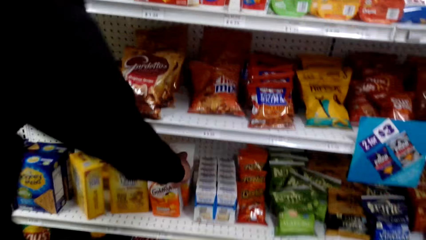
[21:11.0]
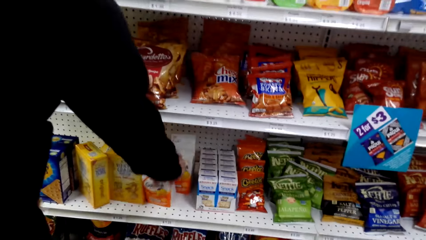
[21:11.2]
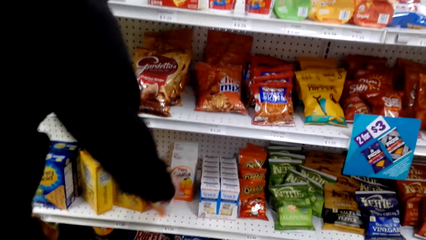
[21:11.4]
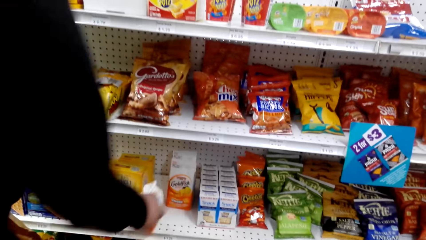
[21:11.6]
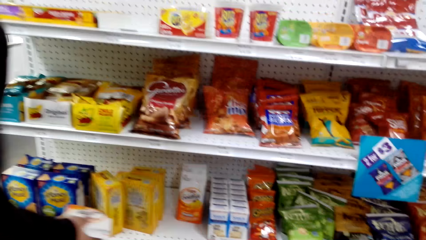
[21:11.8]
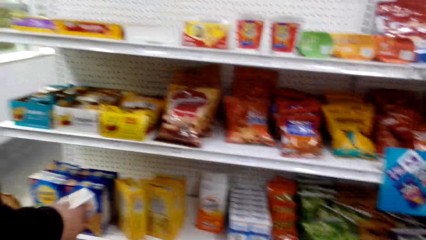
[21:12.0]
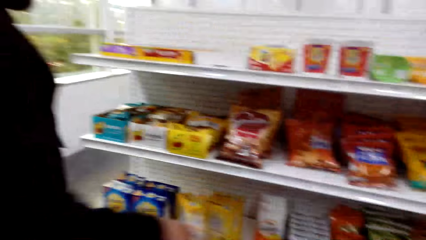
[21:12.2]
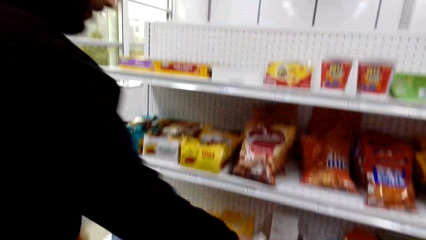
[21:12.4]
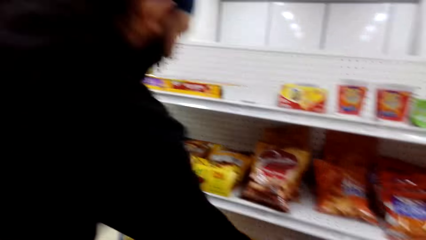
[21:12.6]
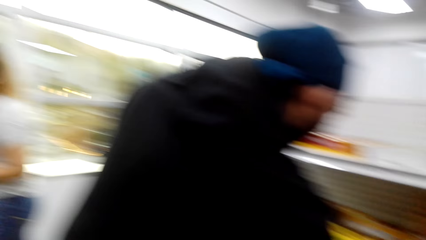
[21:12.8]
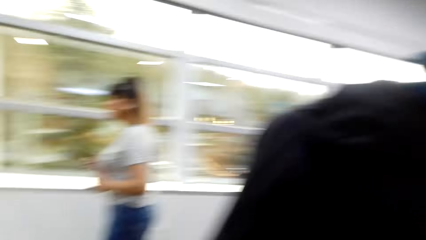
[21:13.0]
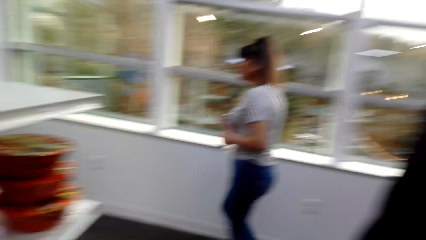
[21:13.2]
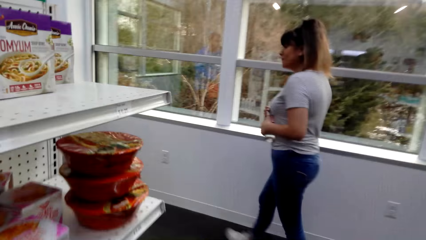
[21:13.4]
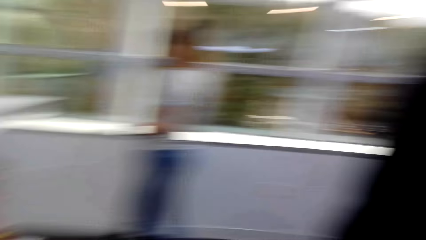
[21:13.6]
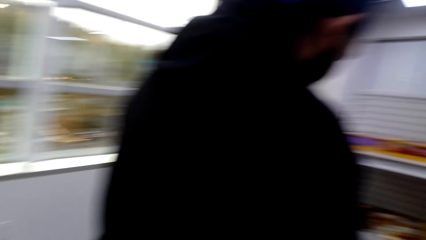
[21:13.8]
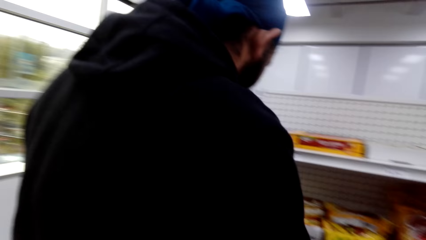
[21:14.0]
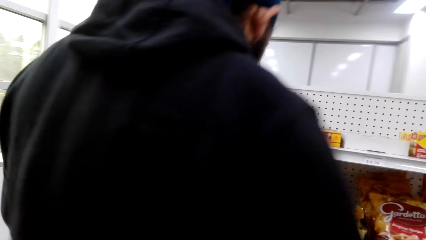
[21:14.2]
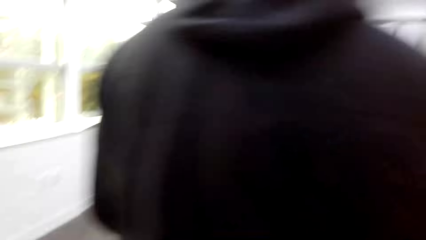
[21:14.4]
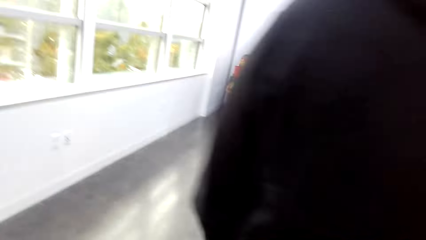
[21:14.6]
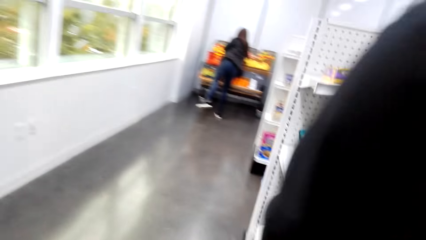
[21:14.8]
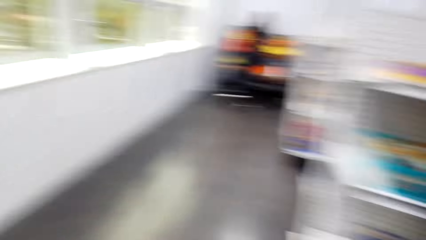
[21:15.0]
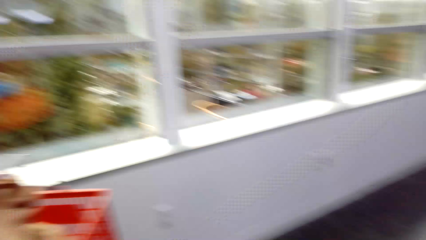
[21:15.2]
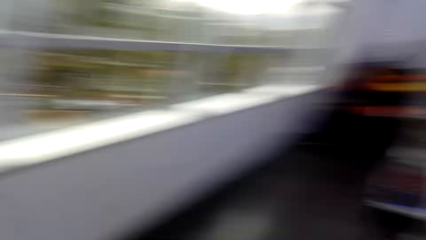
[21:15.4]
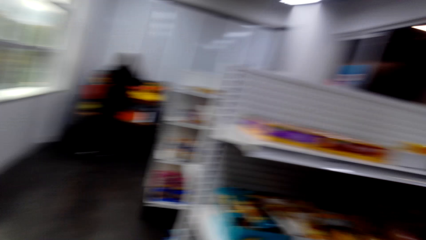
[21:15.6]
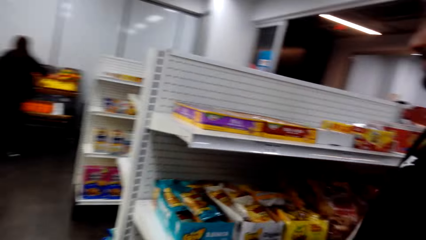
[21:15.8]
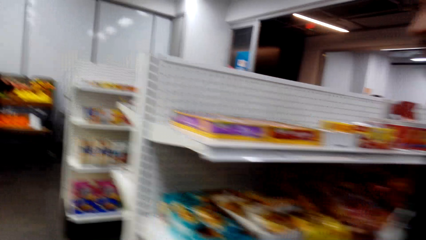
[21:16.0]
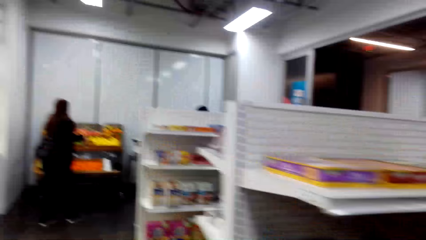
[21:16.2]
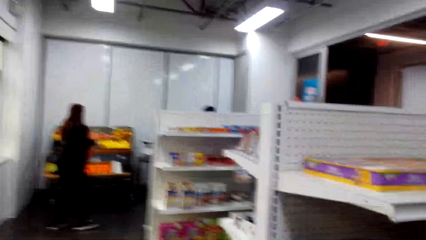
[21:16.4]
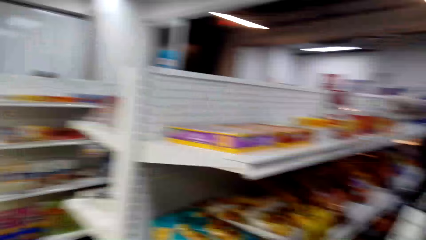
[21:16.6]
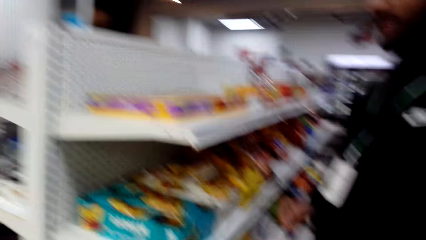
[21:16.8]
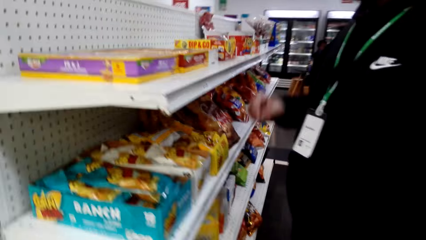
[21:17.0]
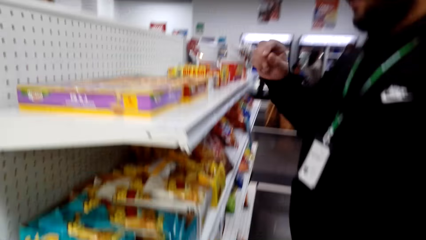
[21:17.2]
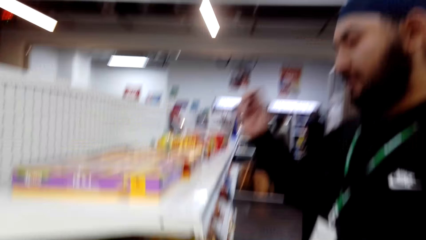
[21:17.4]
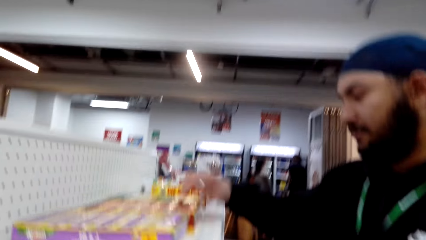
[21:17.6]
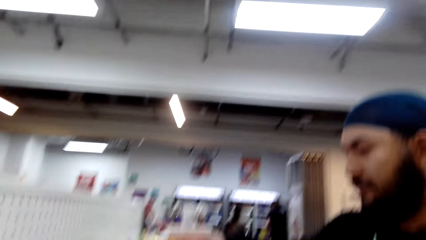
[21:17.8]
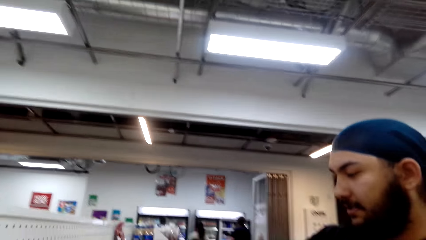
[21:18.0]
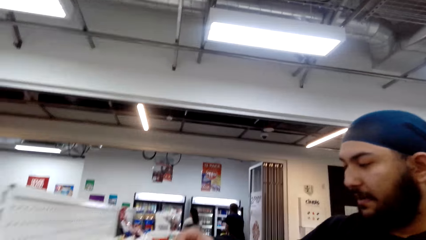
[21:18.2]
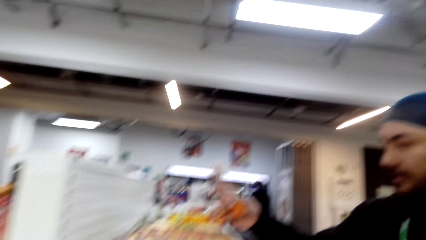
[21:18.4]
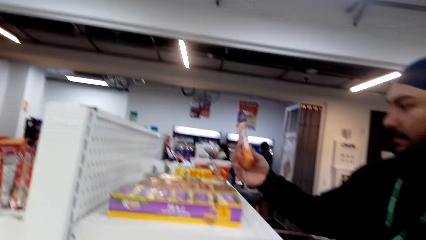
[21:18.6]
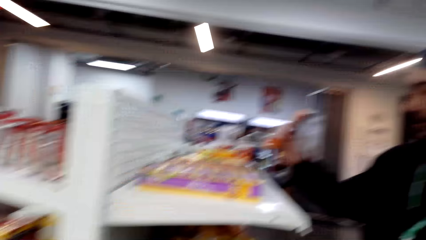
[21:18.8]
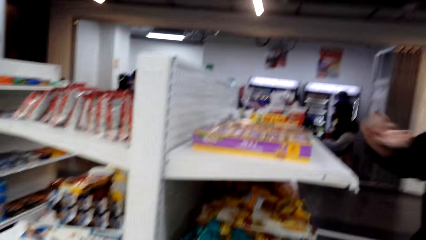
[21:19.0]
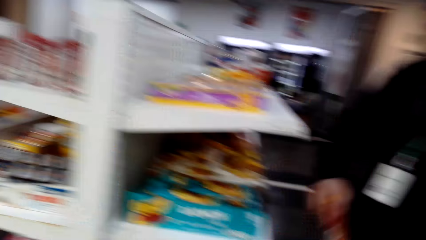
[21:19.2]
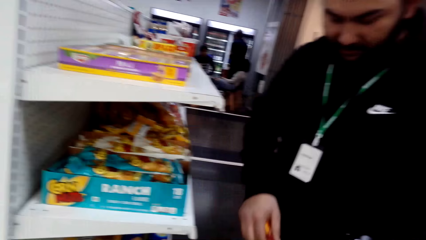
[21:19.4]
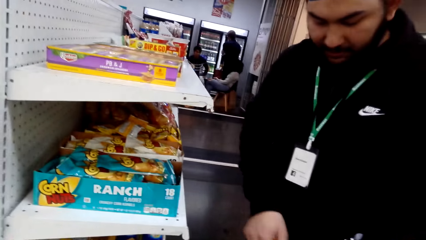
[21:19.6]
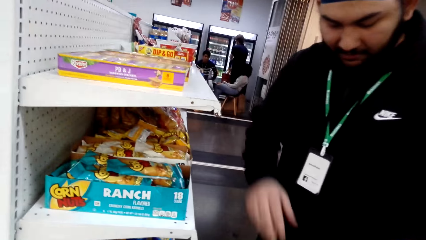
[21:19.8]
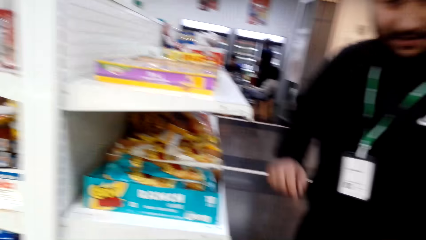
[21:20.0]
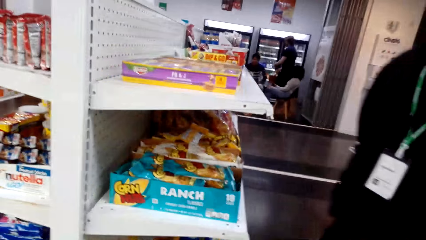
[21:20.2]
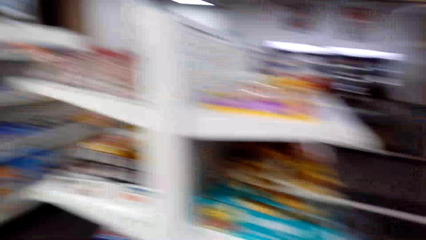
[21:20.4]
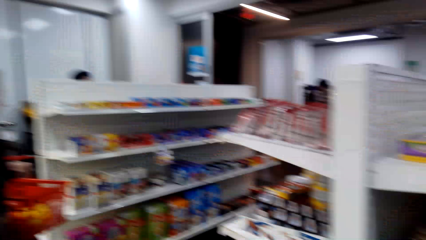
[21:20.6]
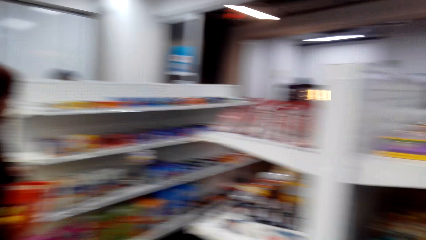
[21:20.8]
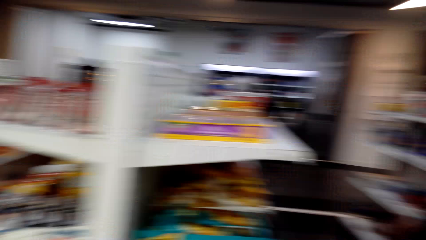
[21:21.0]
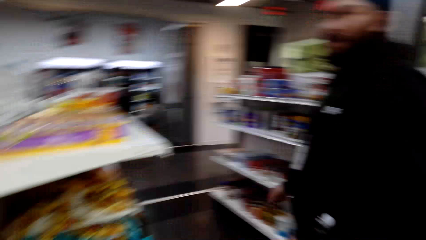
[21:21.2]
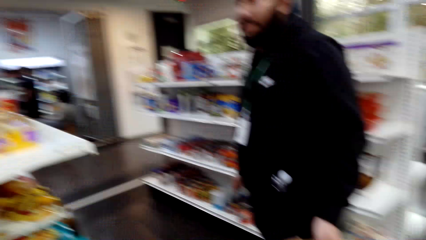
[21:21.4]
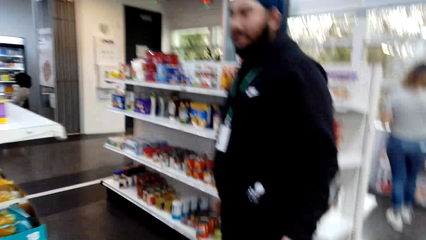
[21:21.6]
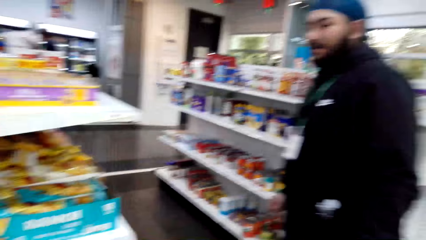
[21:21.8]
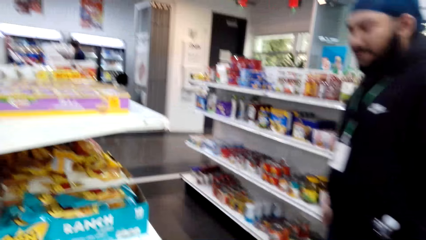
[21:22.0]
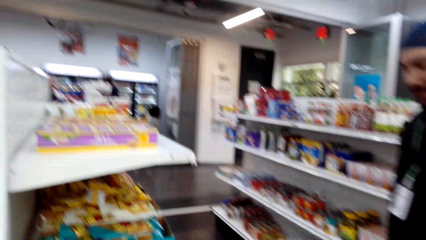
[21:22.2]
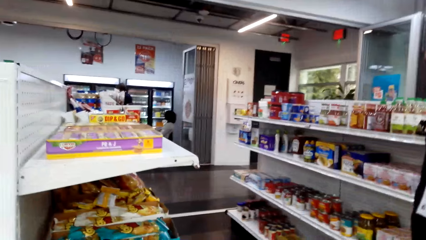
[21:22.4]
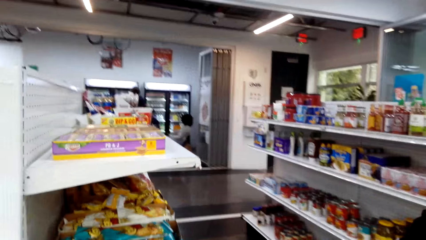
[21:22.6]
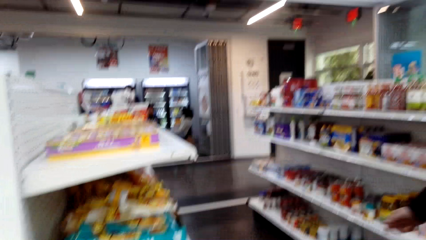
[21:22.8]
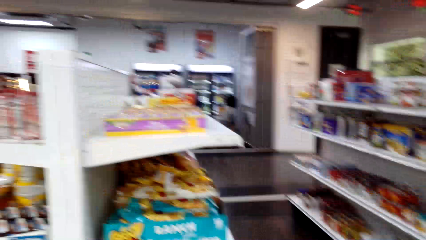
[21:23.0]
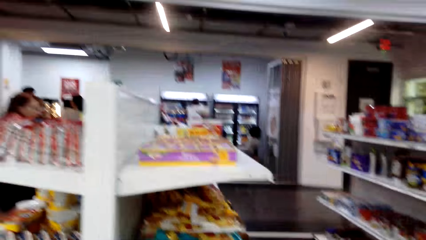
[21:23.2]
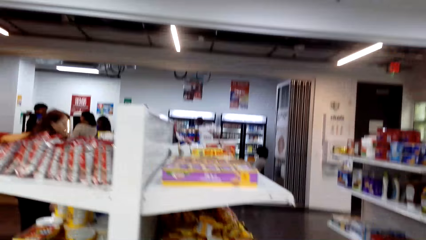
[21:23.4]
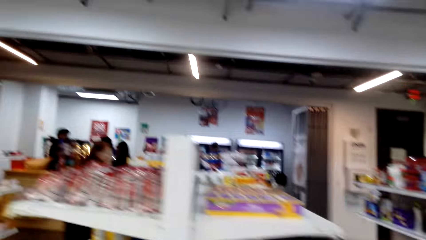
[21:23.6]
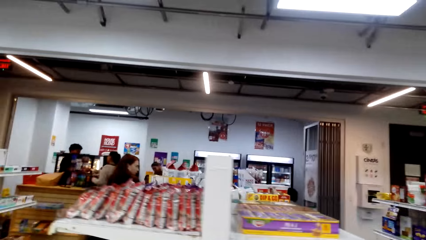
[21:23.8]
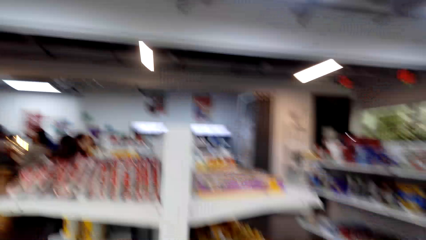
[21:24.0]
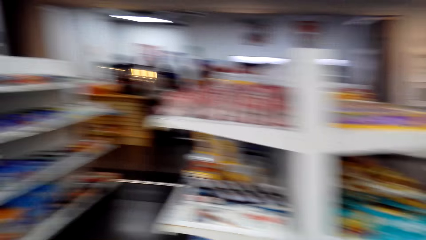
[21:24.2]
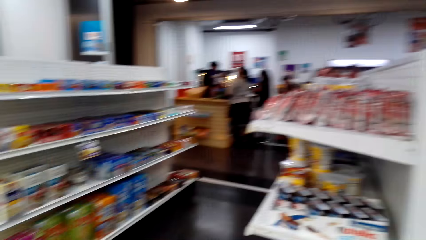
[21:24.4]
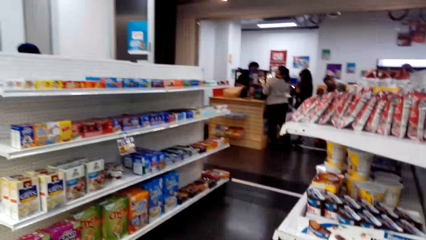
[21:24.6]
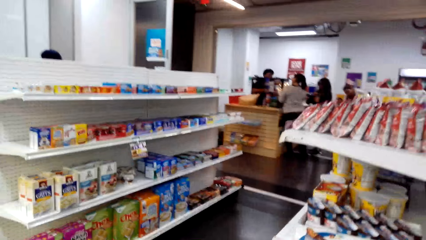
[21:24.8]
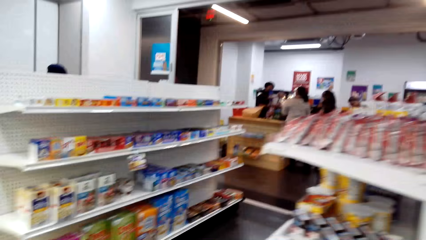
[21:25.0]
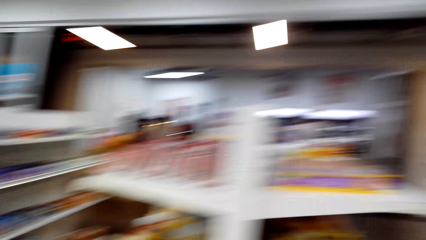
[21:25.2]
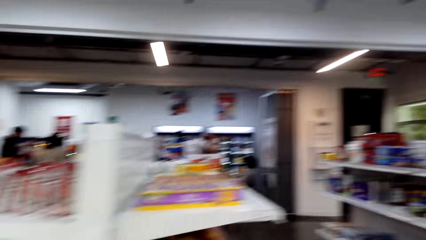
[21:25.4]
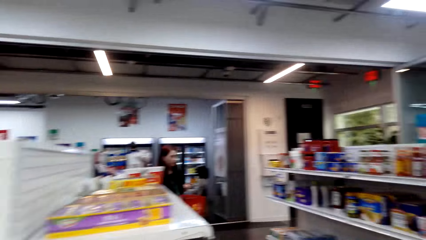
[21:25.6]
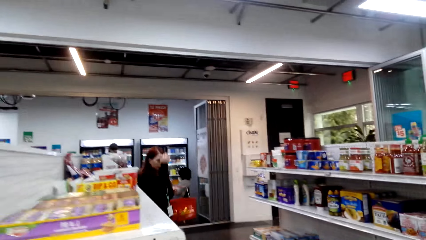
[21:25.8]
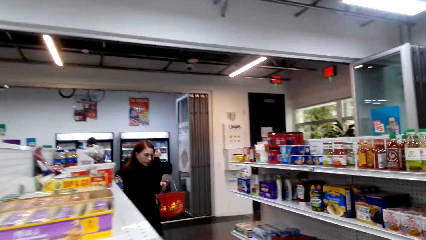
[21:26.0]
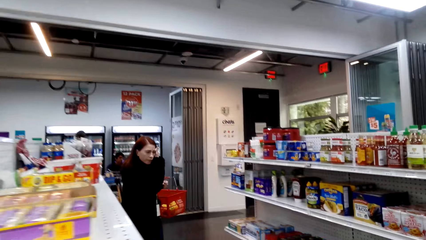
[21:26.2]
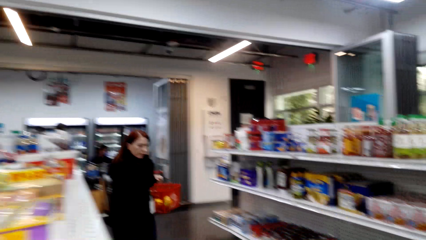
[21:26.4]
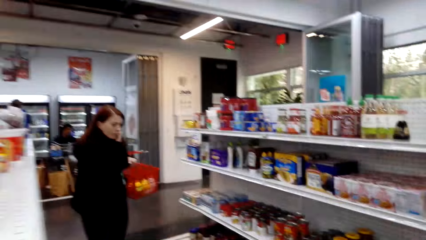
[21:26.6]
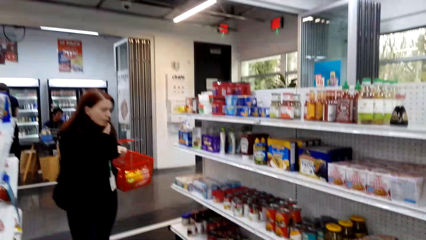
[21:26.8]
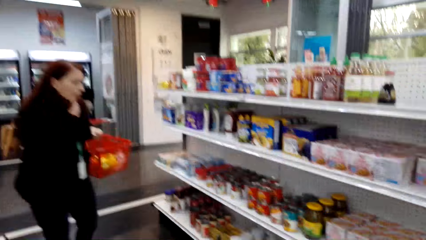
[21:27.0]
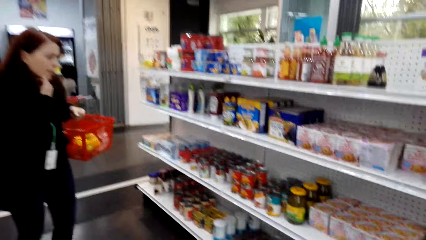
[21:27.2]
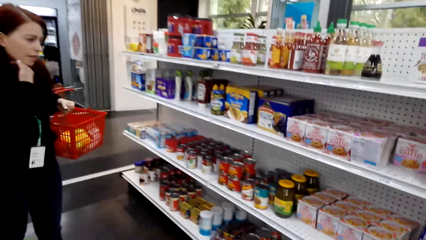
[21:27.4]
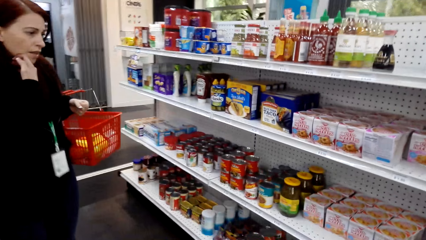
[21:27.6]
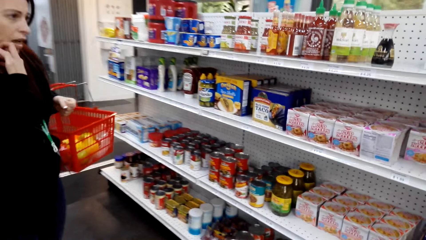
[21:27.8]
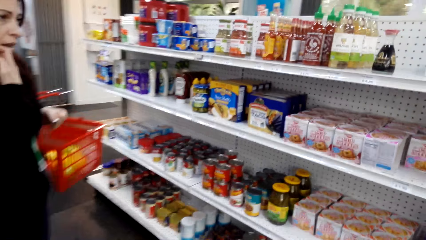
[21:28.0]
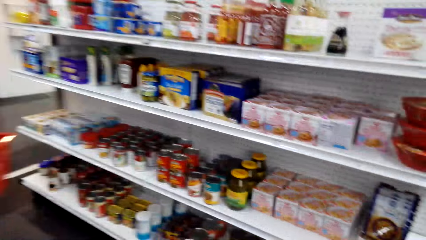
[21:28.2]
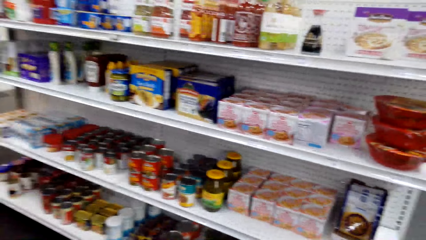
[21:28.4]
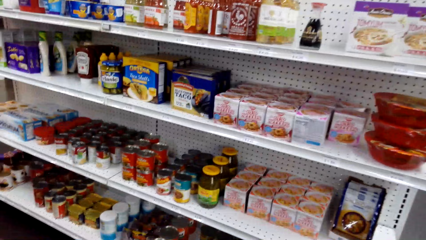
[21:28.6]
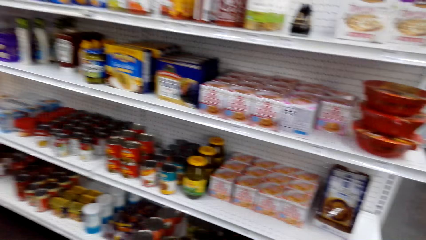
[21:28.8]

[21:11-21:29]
A man picks up a packet of something. The camera wearer walks in the supermarket. They look at the items on the shelf. They interact with the man. They look around the supermarket. A lady walks in the supermarket. A woman holds the basket.
